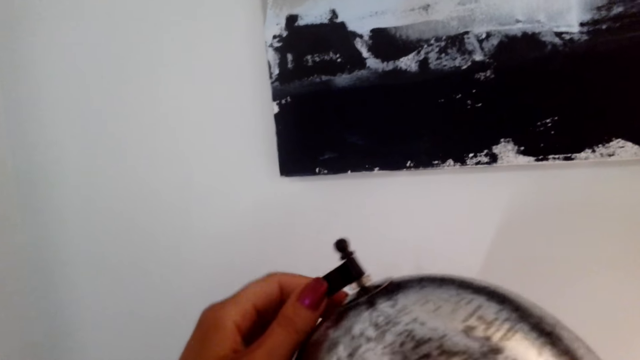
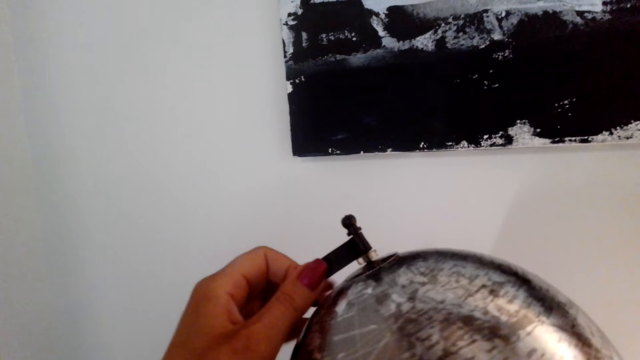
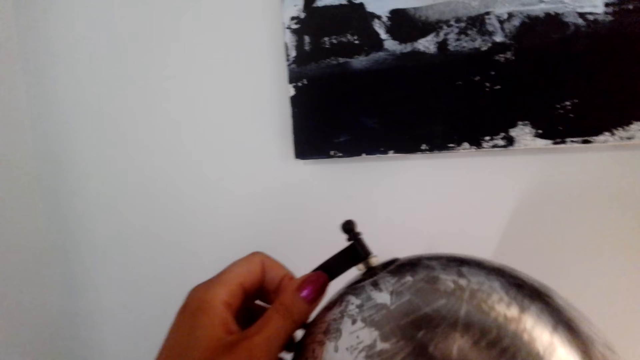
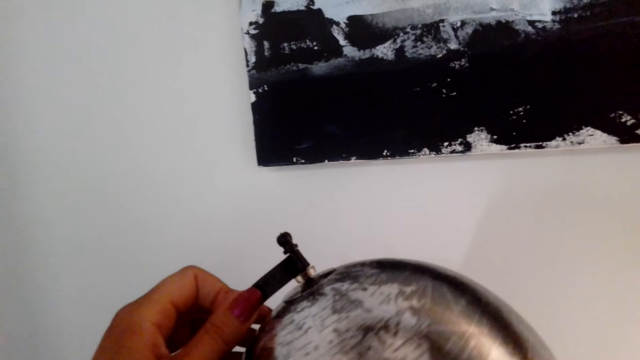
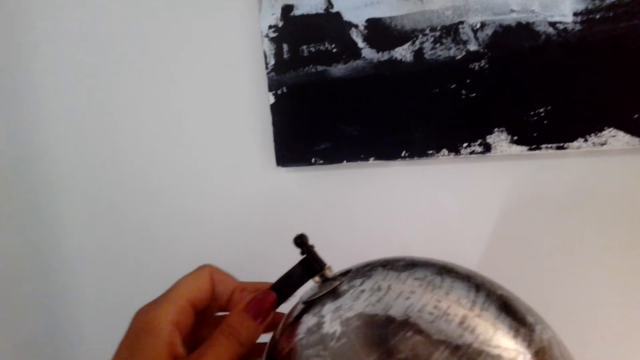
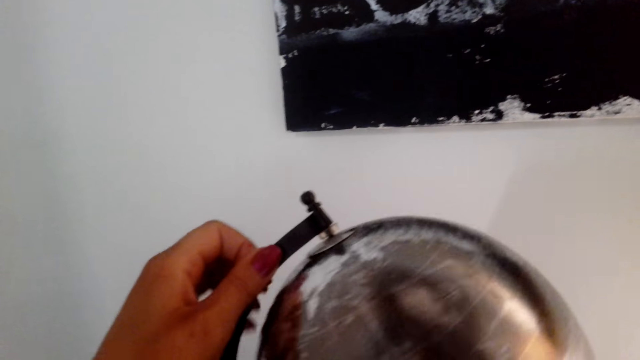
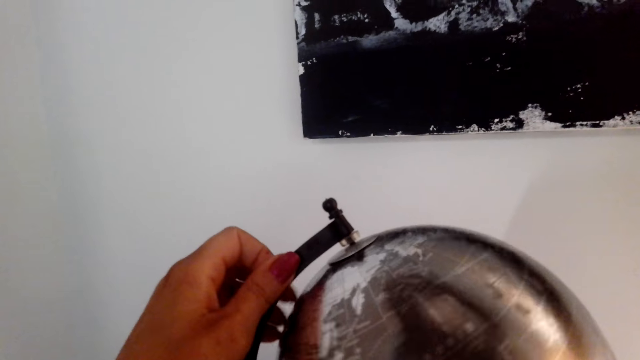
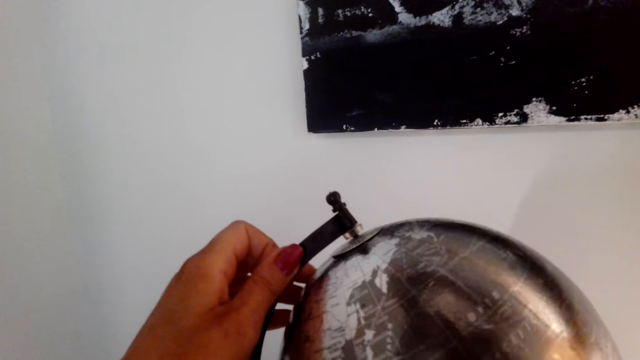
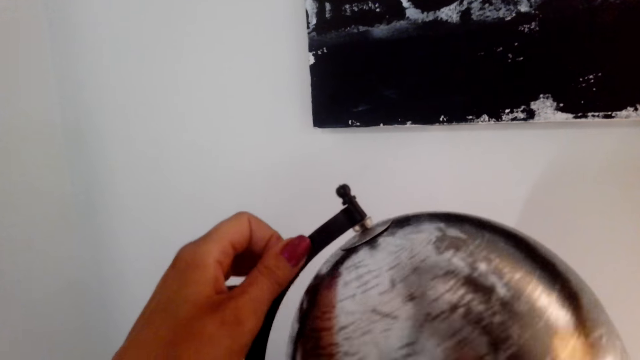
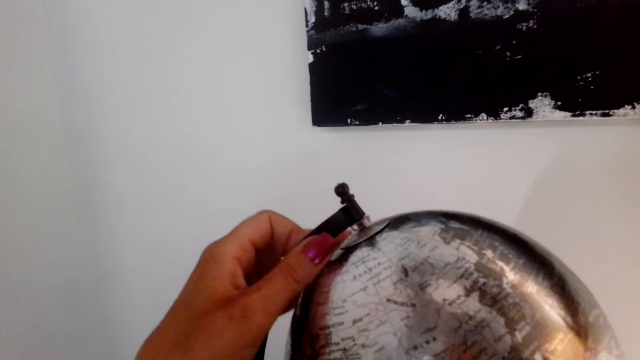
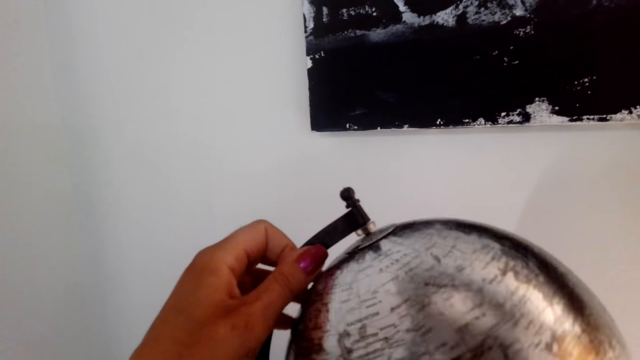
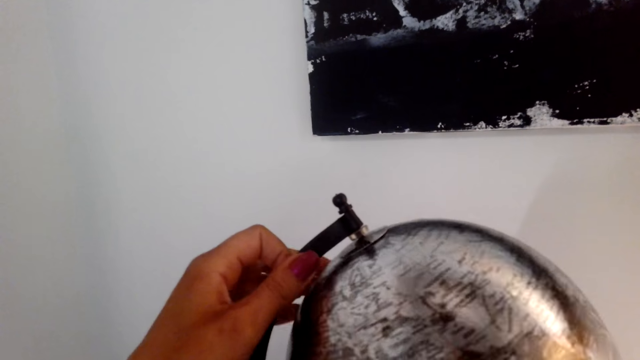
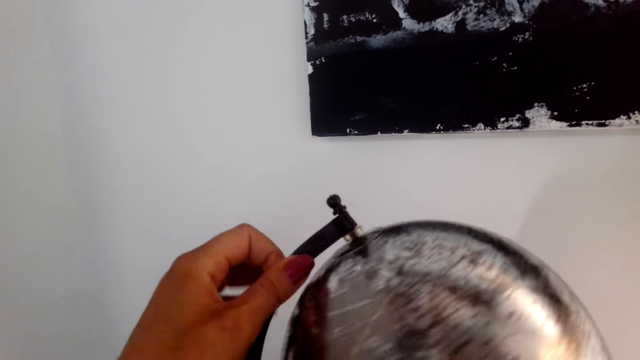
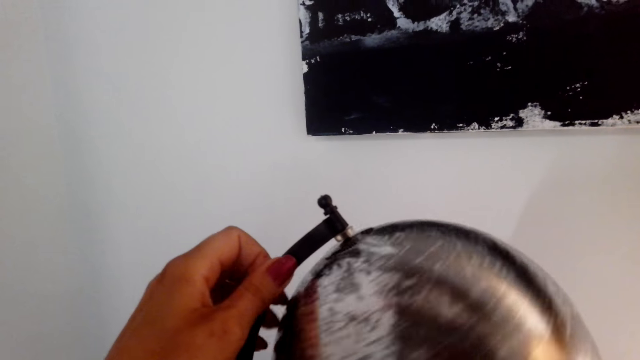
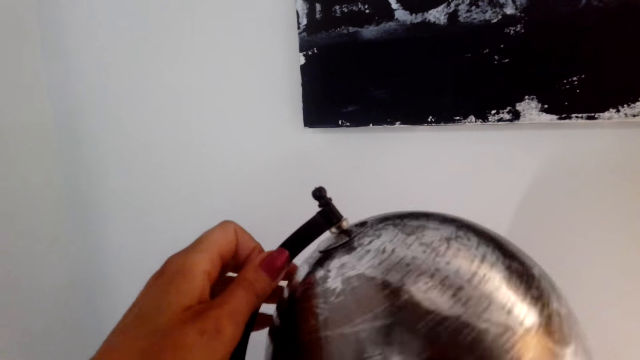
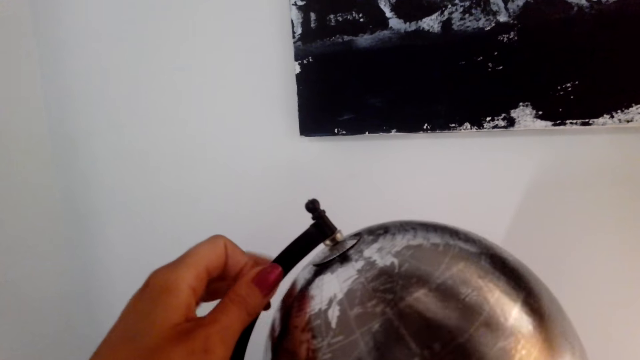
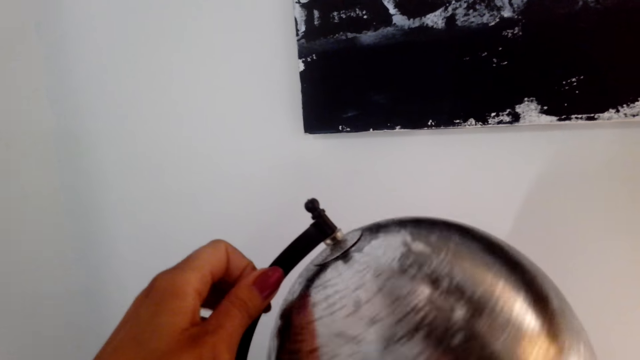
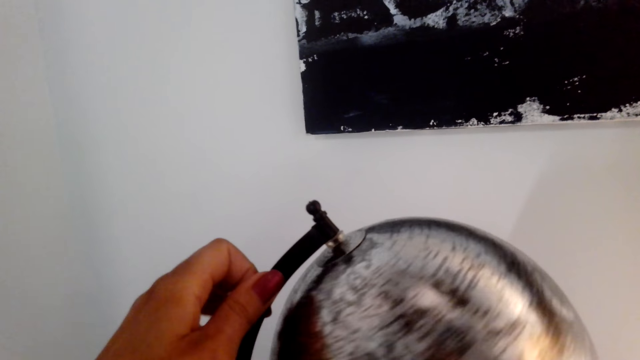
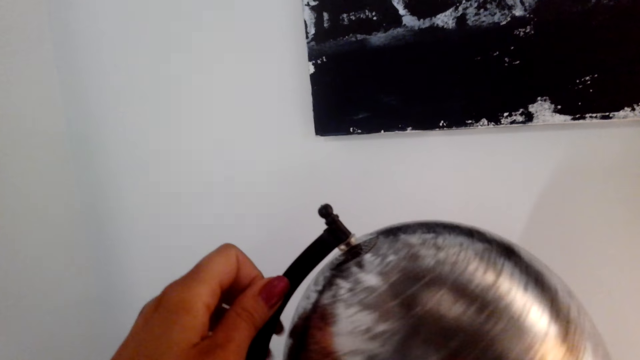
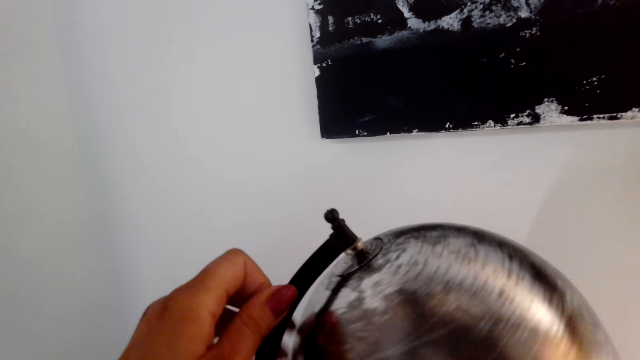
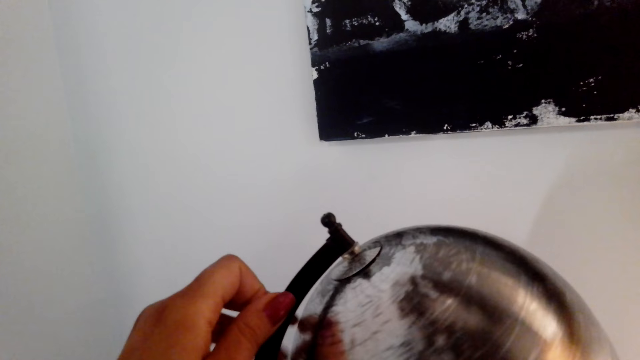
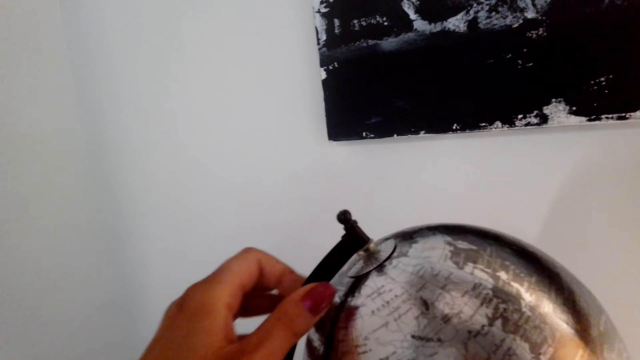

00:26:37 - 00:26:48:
The camera wearer spins the globe with the left hand.

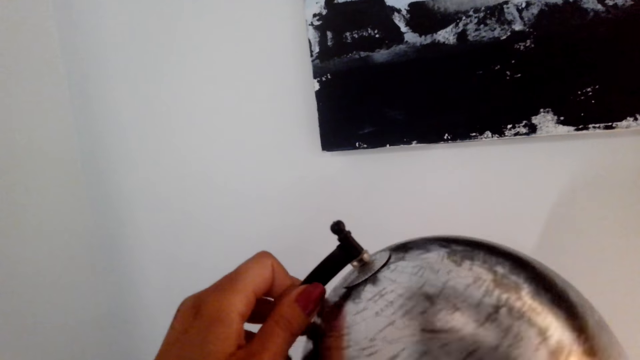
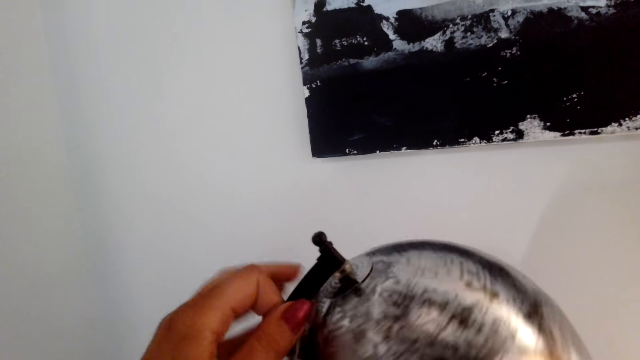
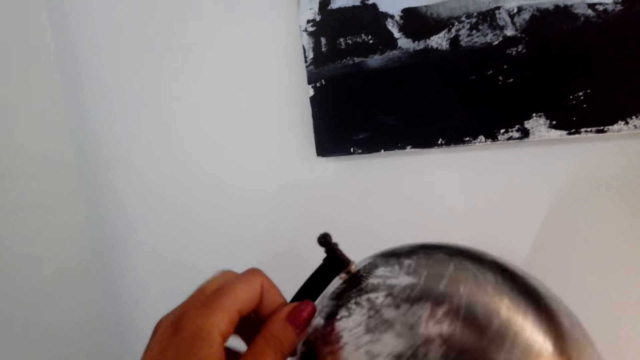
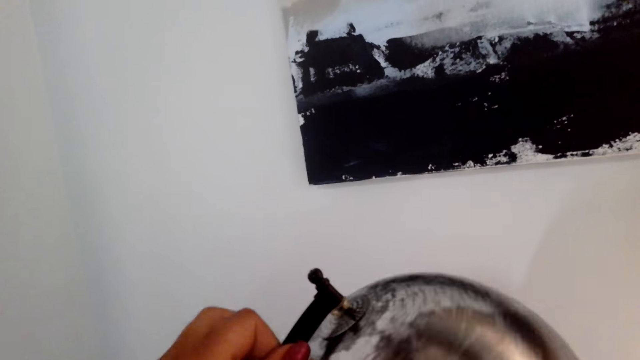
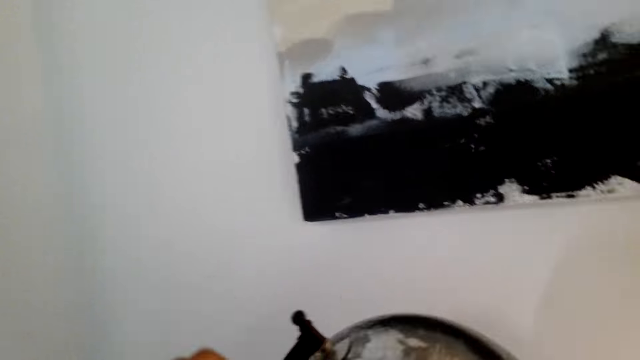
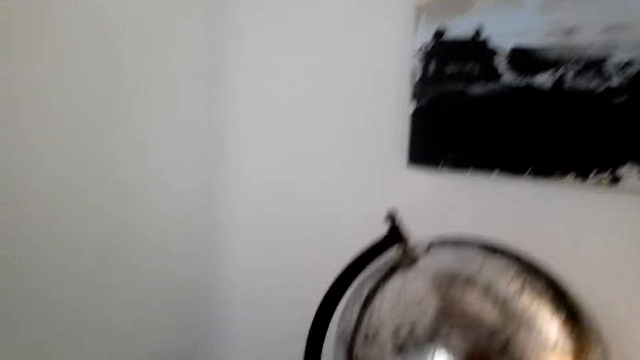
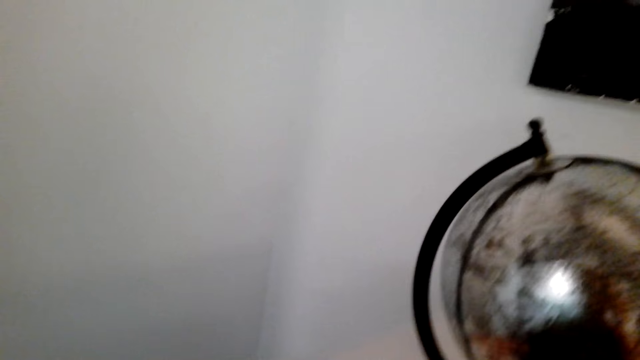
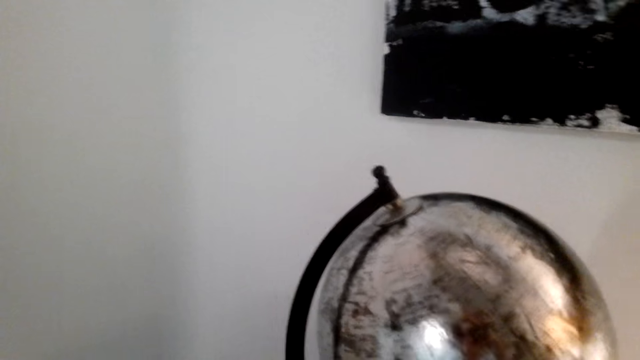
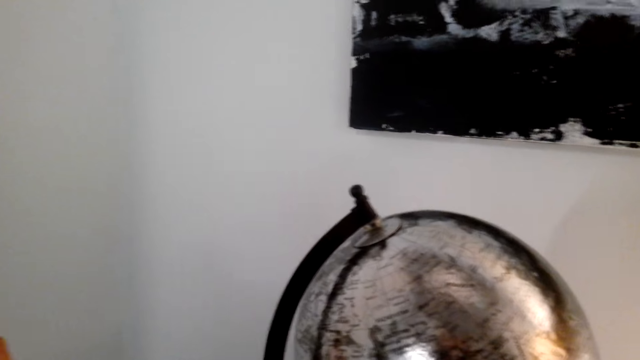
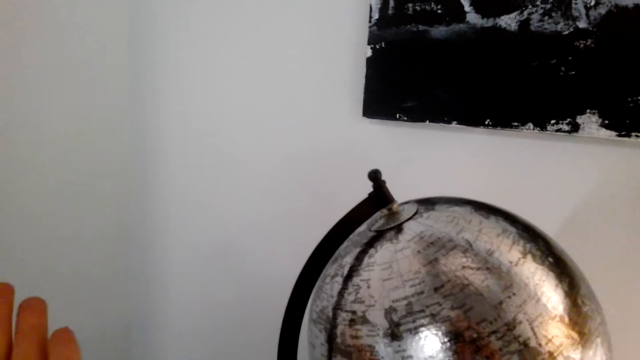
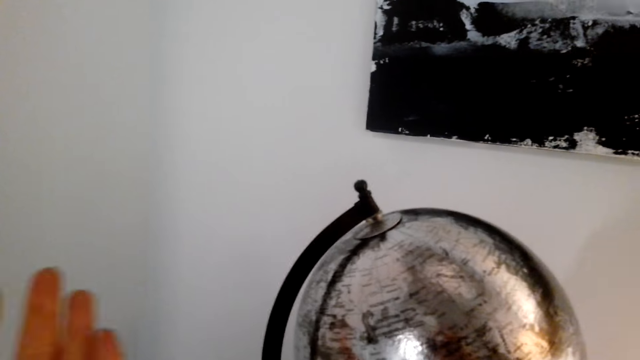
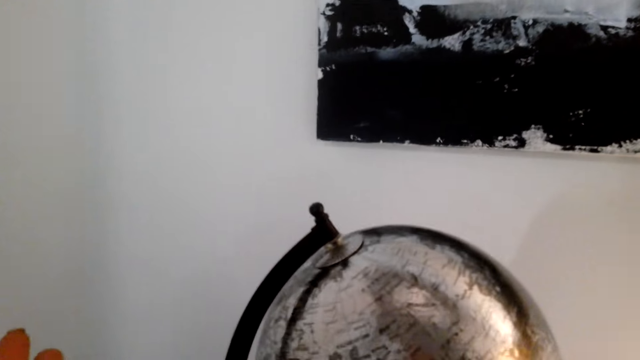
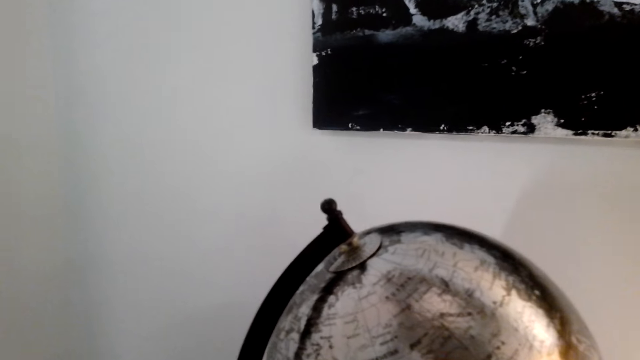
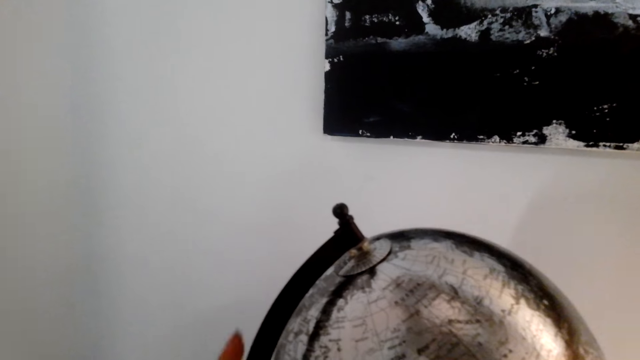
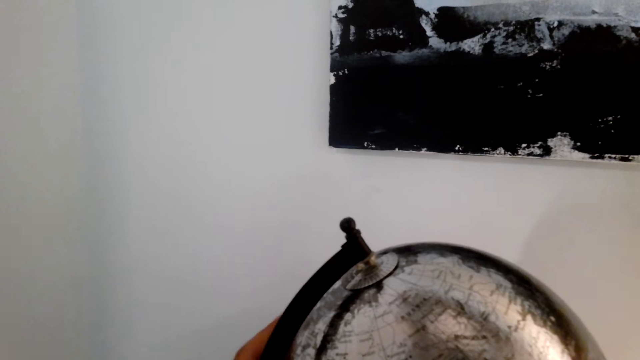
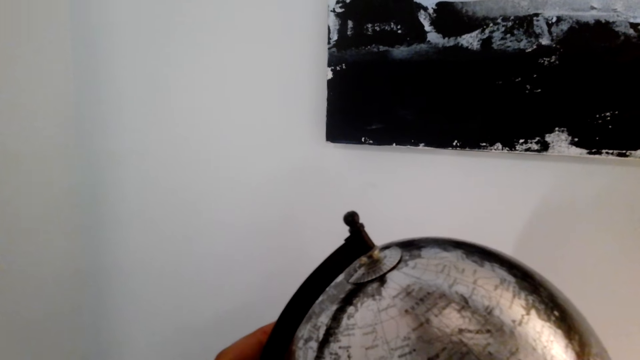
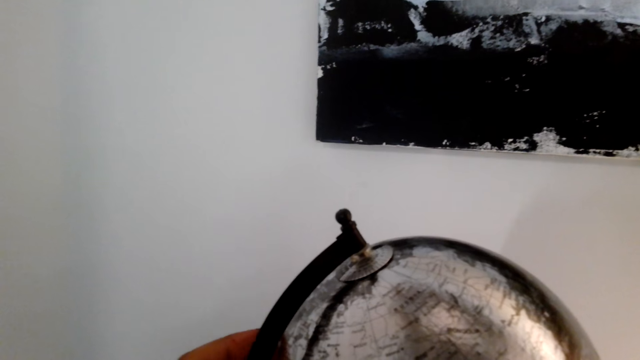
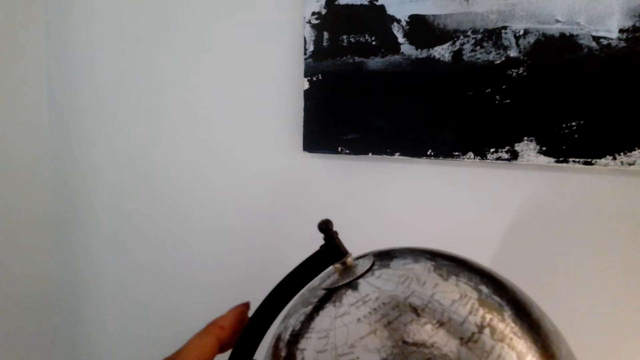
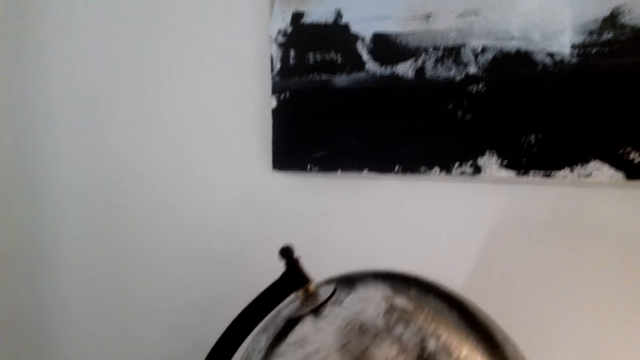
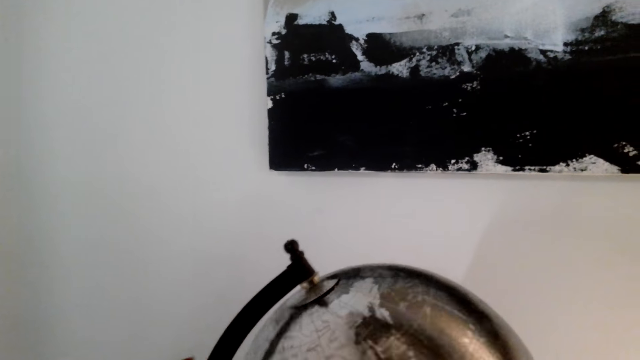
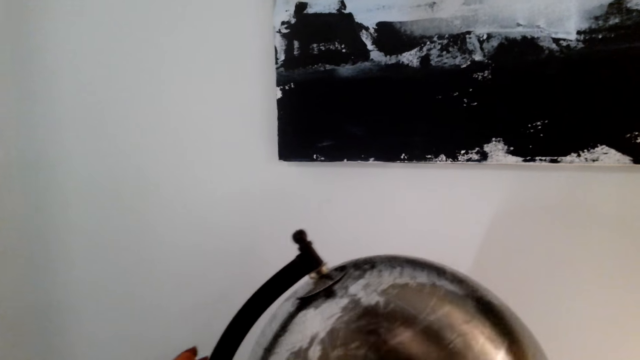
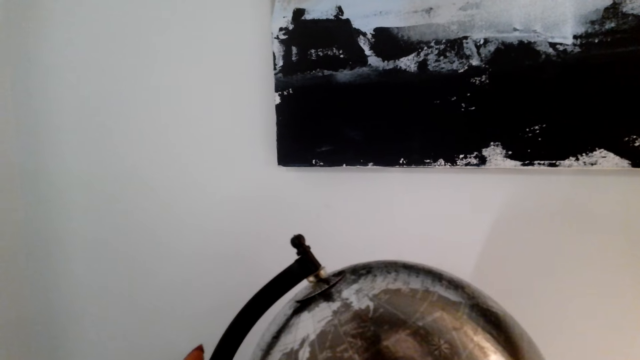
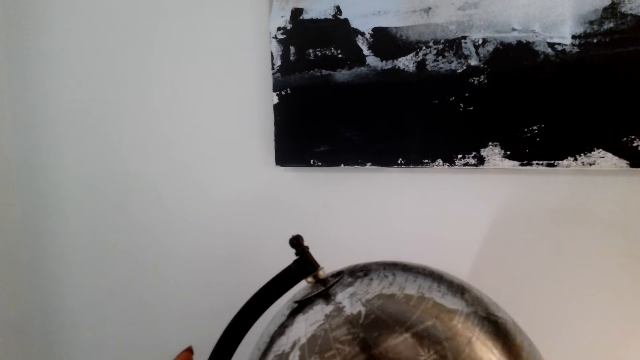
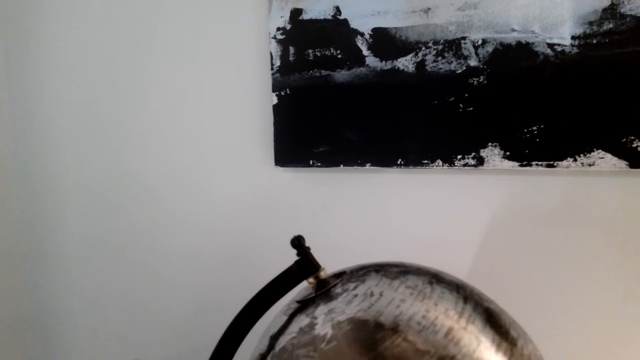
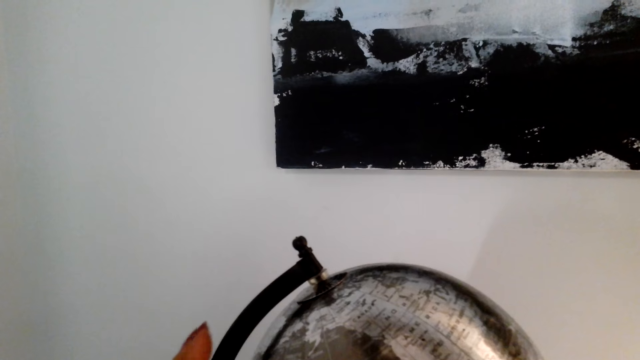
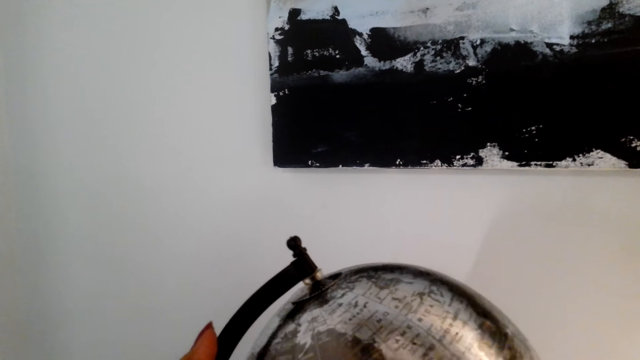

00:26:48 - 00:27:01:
The camera wearer drops the left hand. They look around the room. They move around the left hand. They hold the globe with the left hand. They spin the globe with the left hand.
